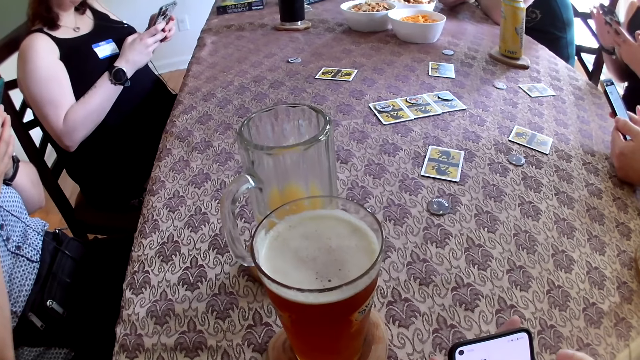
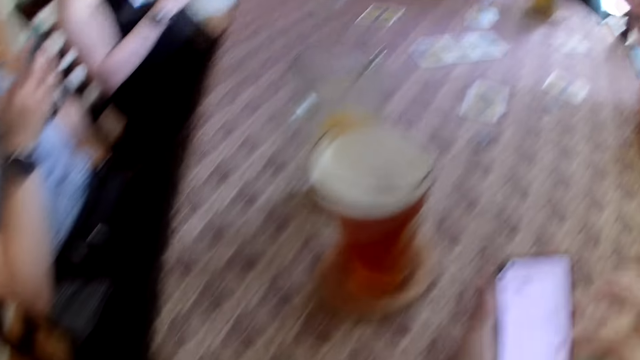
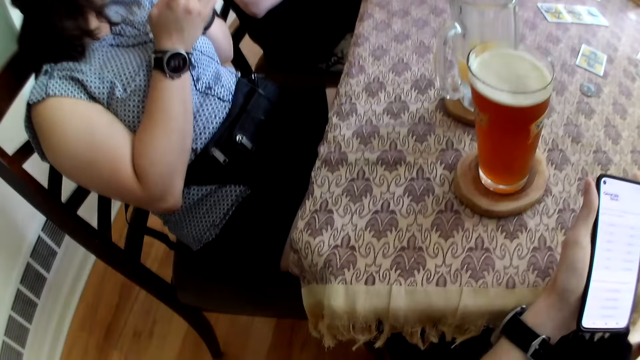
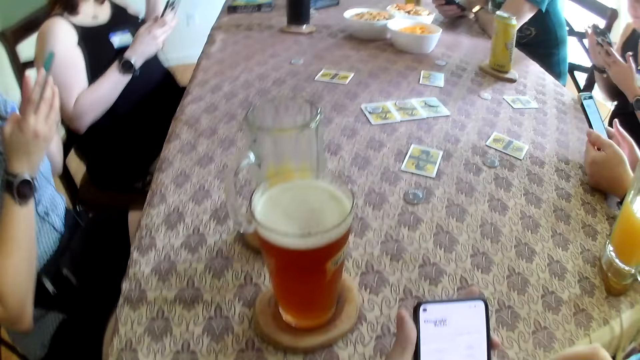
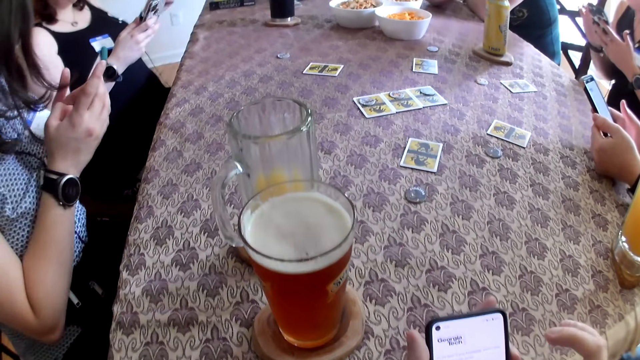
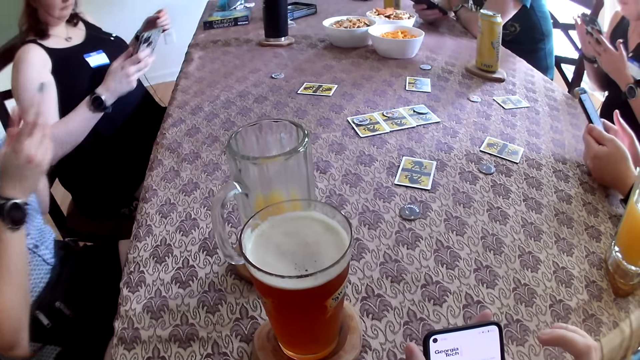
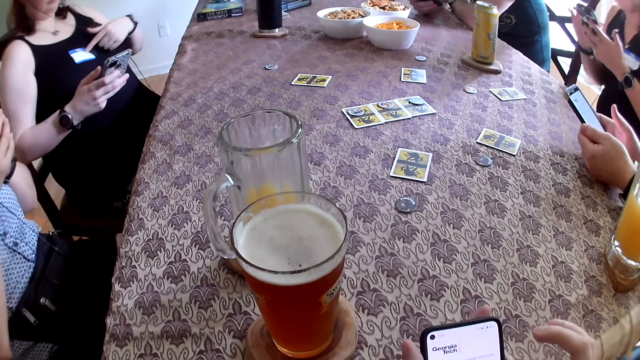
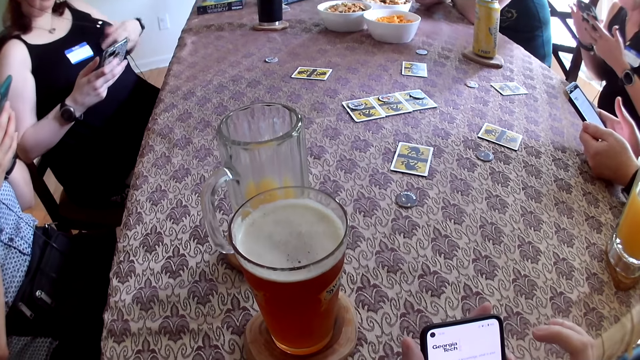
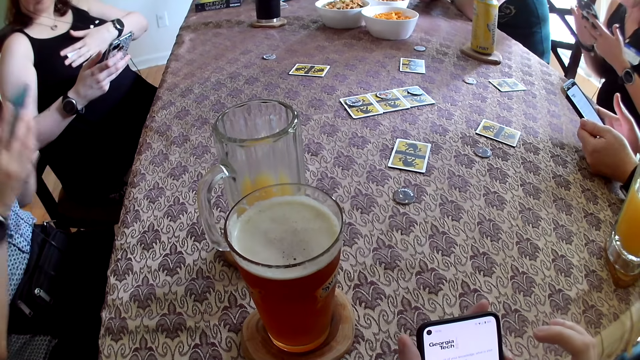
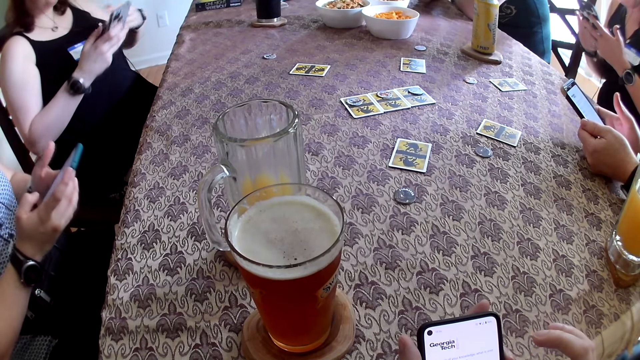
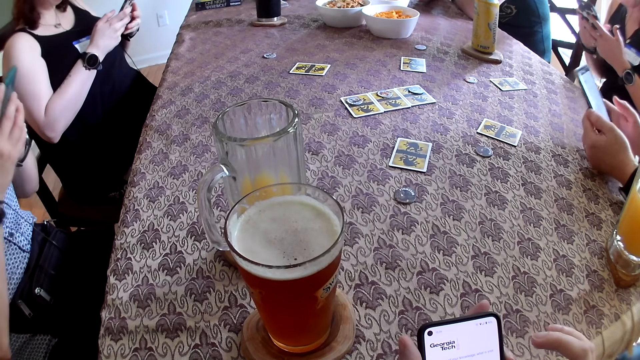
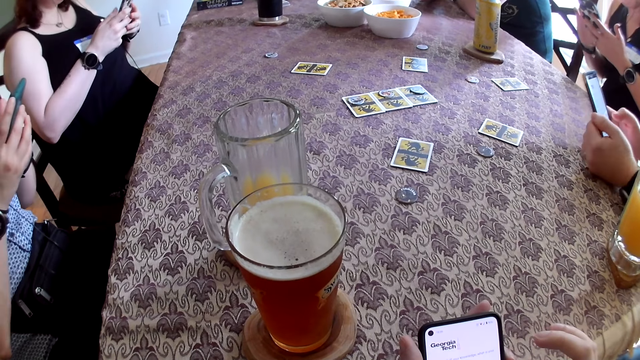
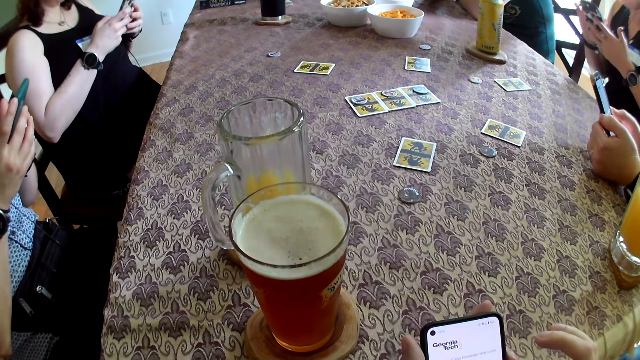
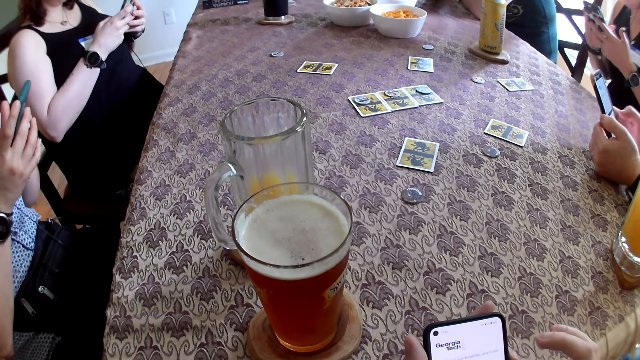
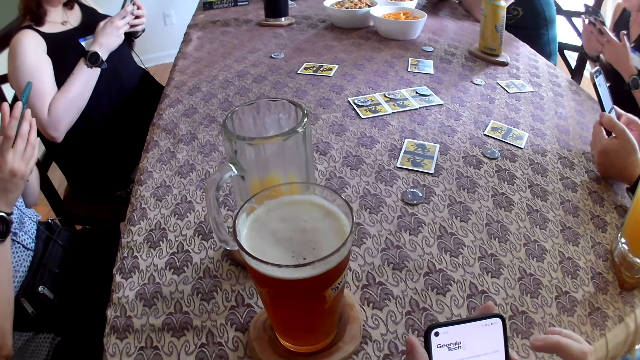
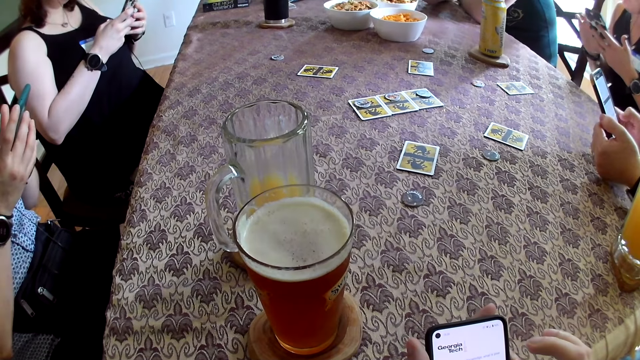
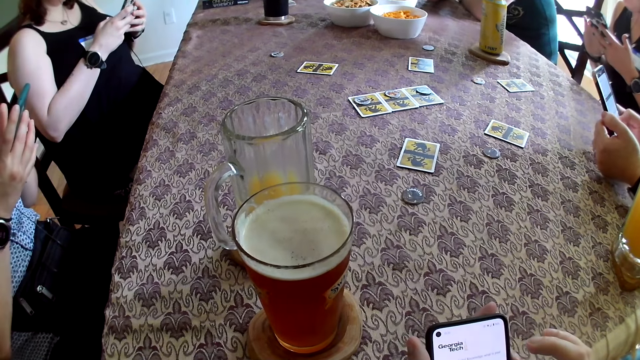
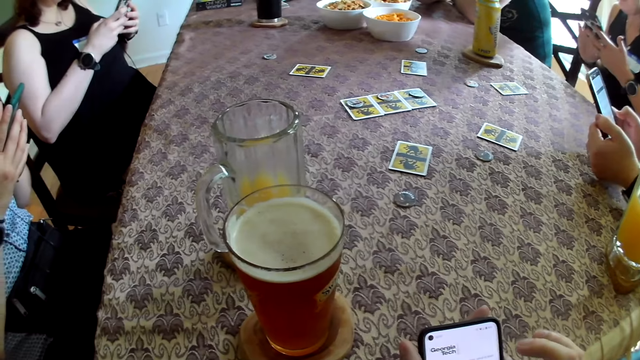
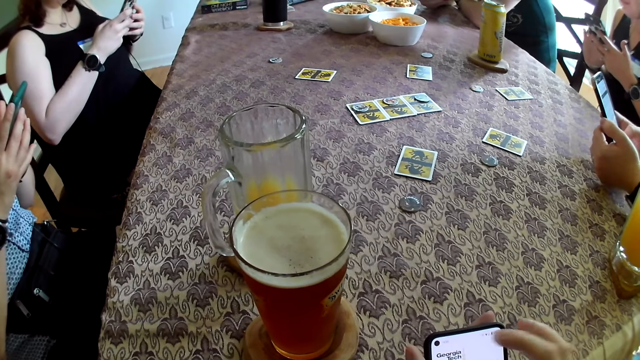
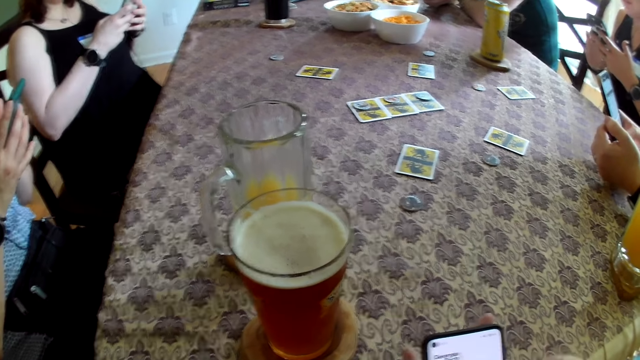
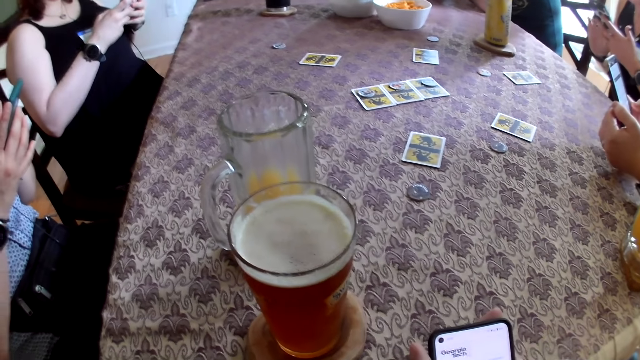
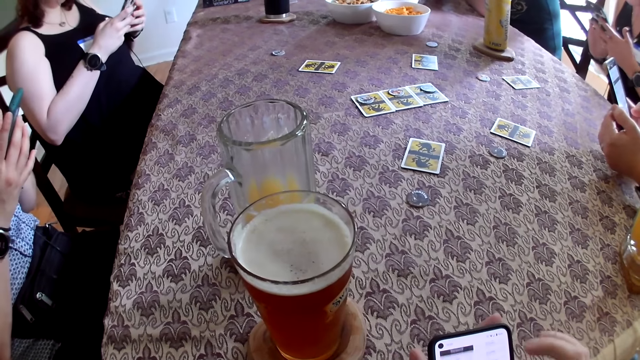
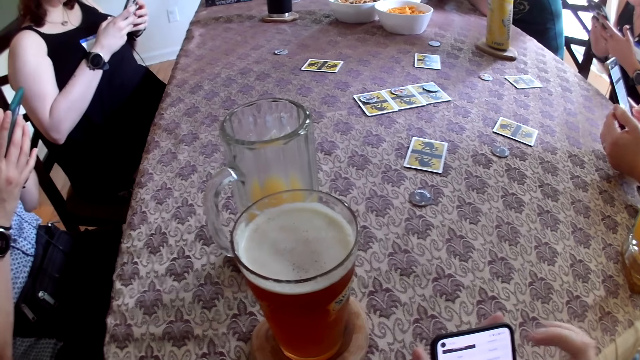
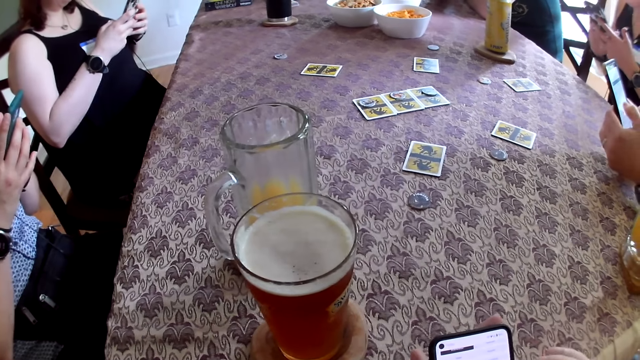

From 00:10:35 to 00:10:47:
A person bends in front. A woman touches a tag on her cloth with her left index finger. She touches her chest with her left hand. She holds a phone with both hands.

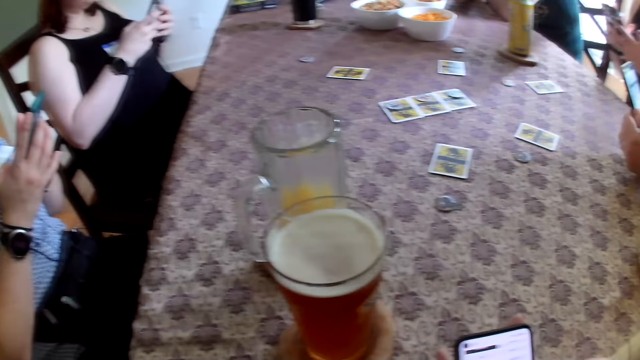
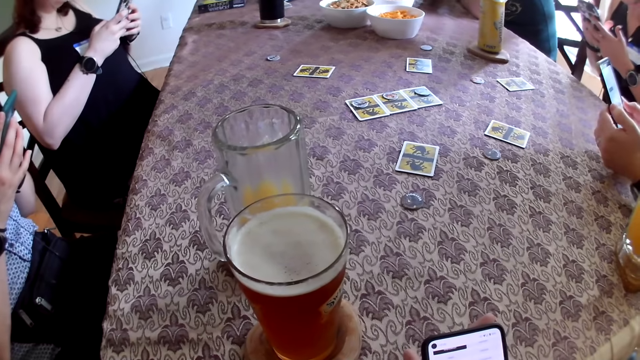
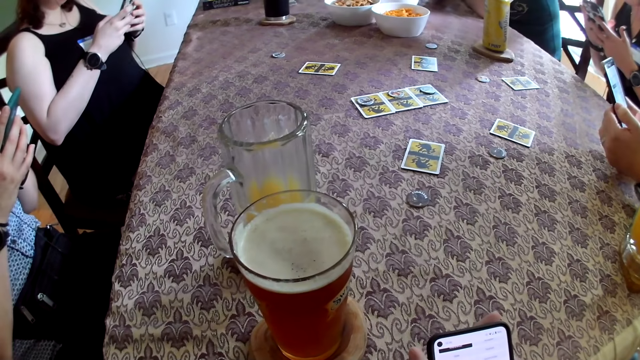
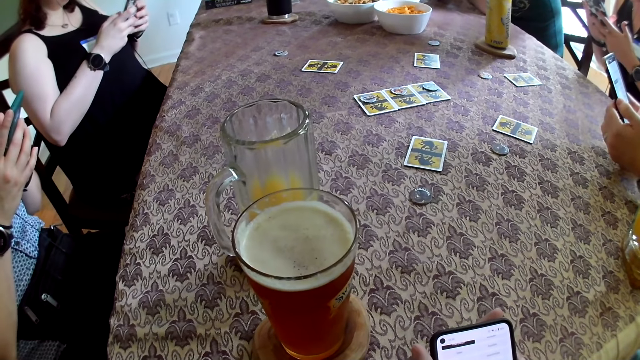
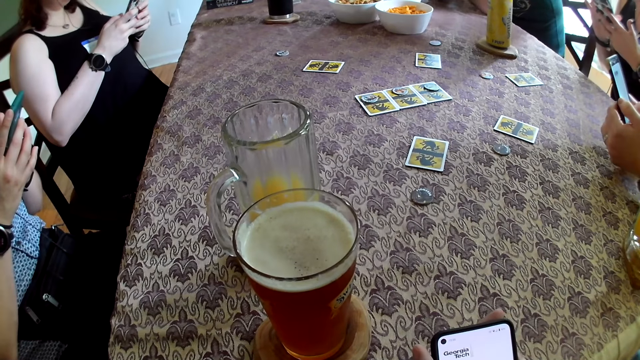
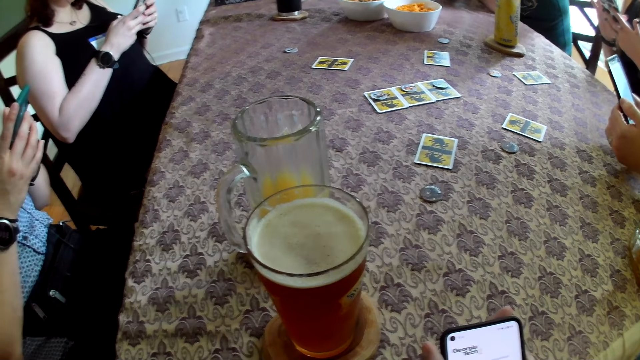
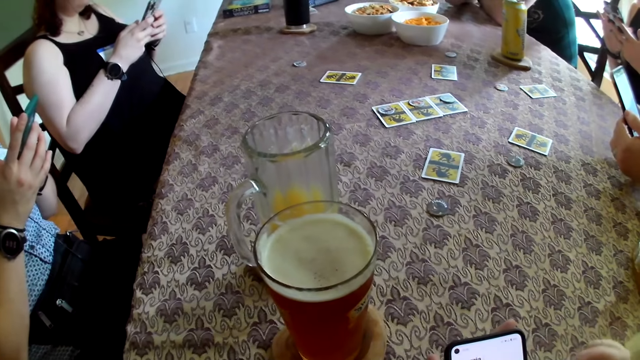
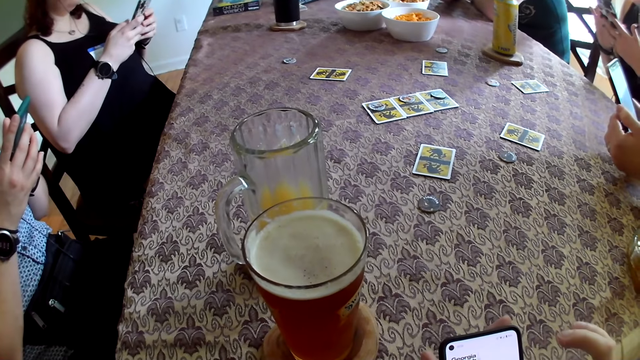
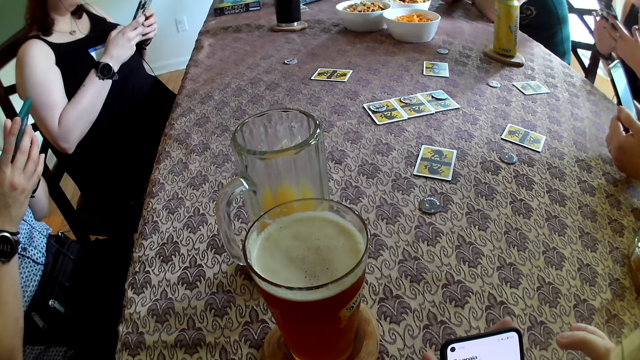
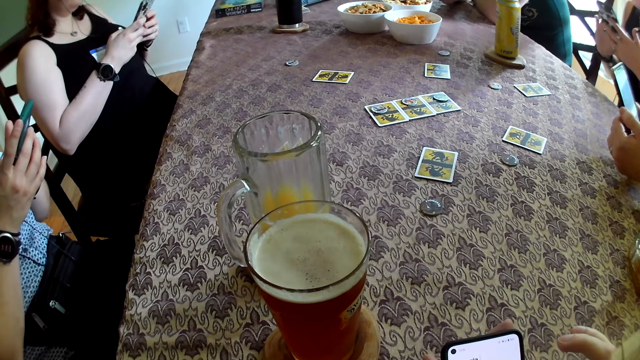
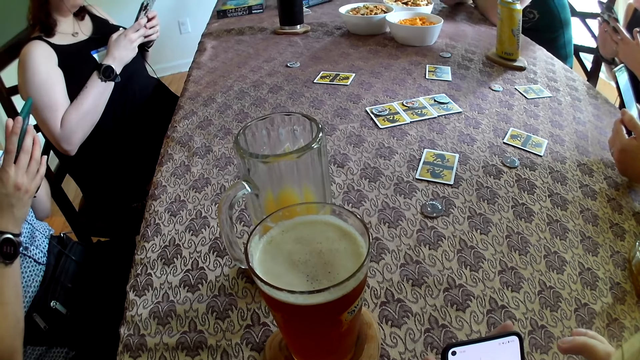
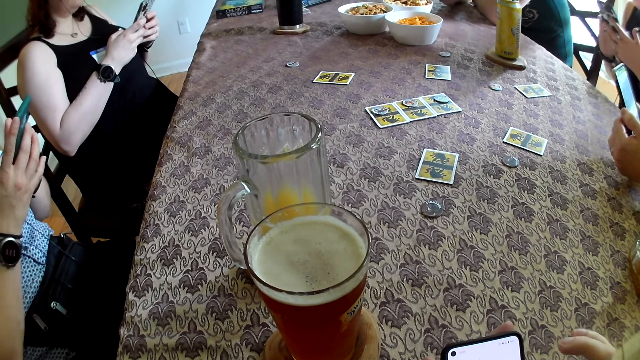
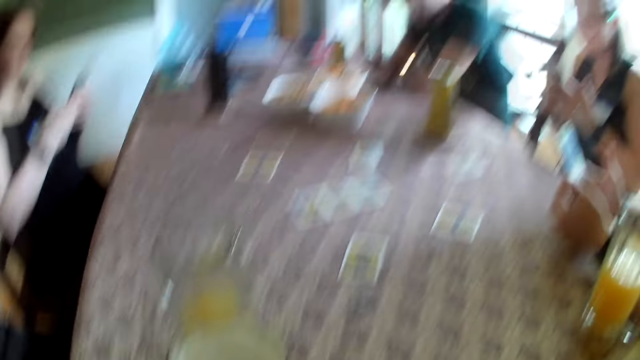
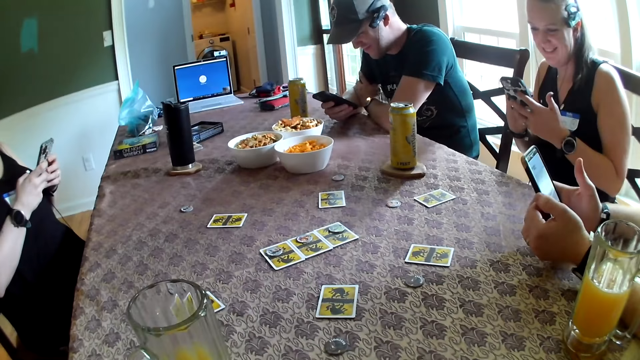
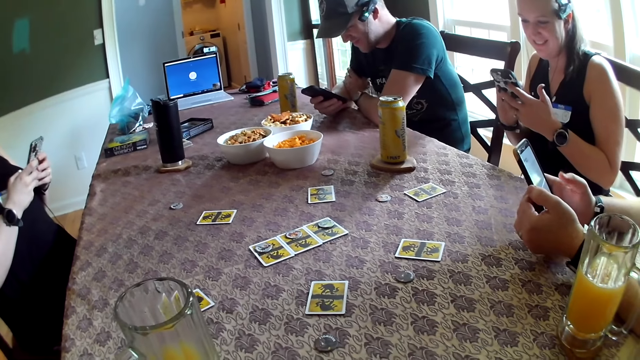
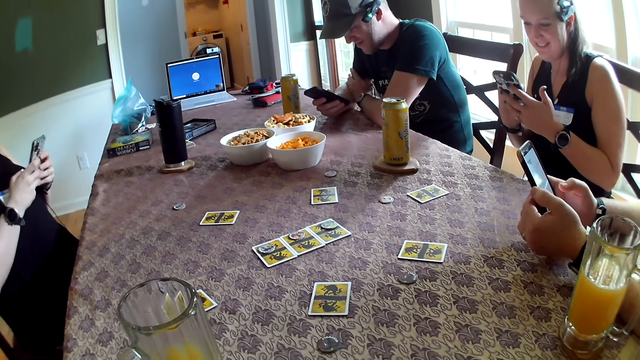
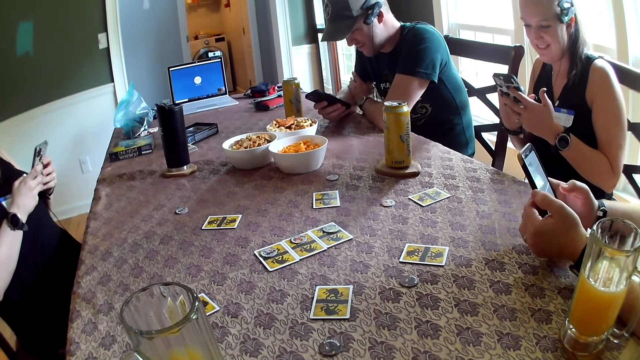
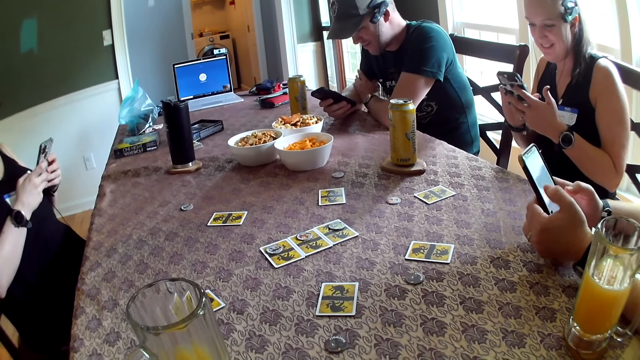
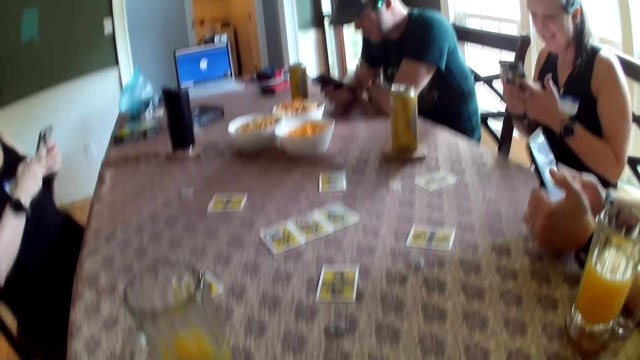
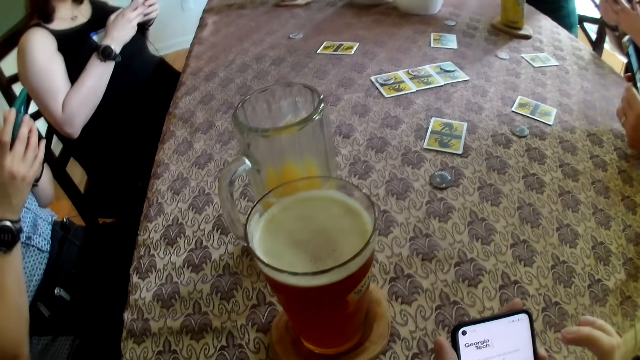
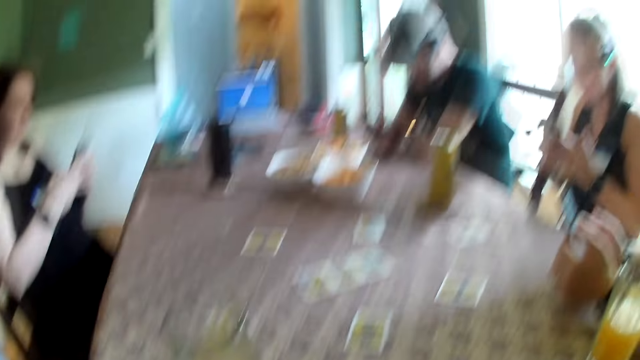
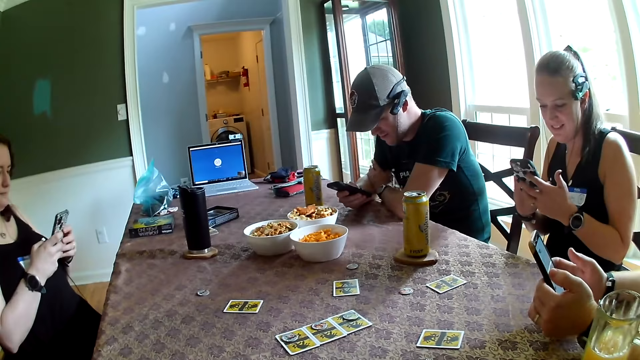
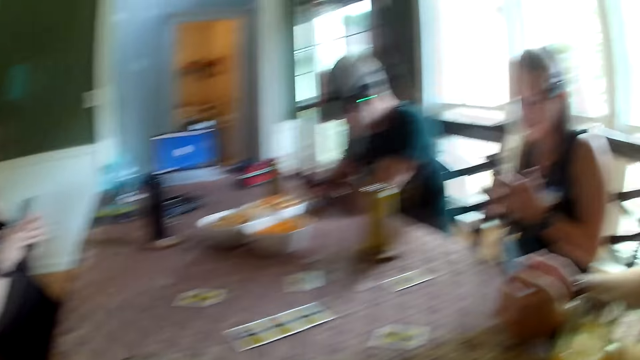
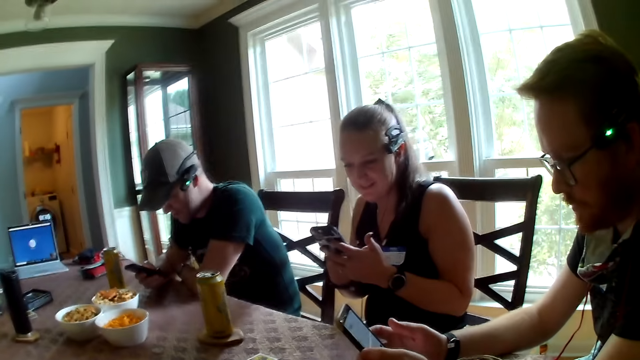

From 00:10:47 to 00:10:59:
The camera wearer looks at the beer. They look in front. They look at the beer. They look in front.
